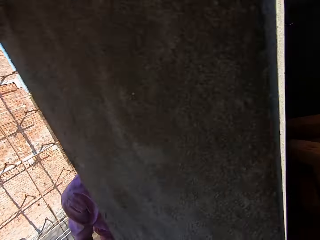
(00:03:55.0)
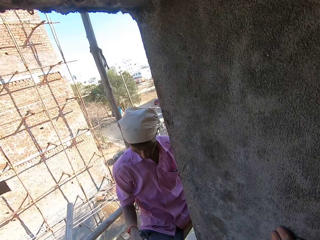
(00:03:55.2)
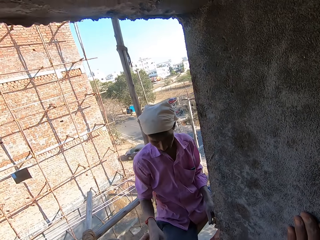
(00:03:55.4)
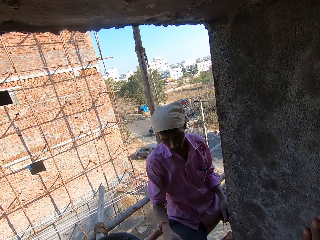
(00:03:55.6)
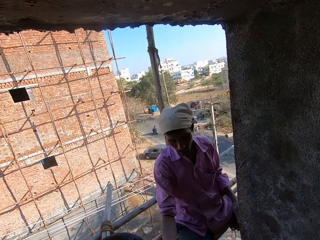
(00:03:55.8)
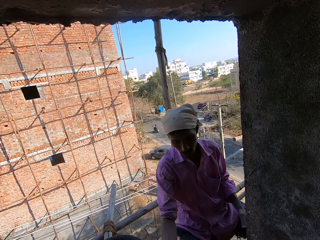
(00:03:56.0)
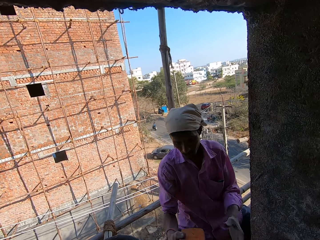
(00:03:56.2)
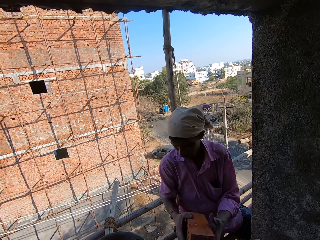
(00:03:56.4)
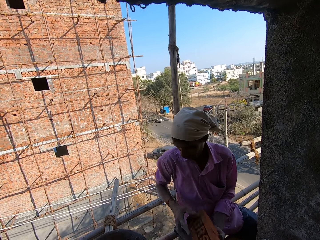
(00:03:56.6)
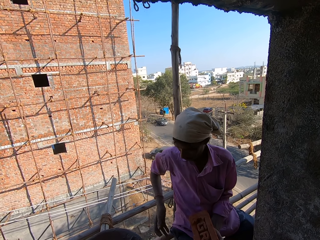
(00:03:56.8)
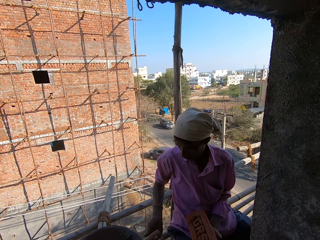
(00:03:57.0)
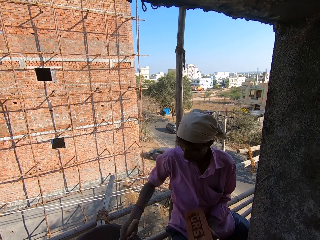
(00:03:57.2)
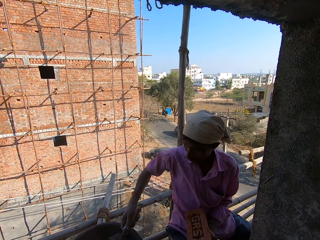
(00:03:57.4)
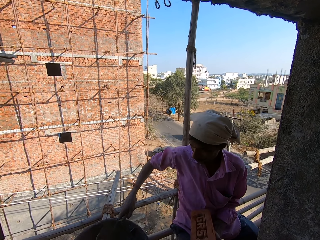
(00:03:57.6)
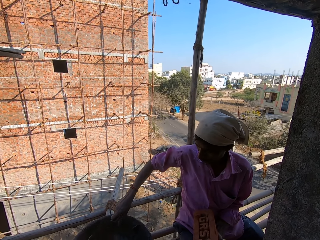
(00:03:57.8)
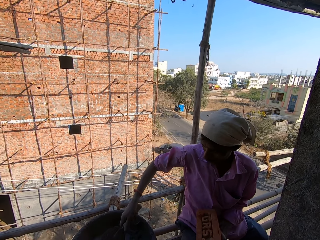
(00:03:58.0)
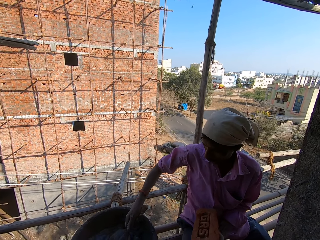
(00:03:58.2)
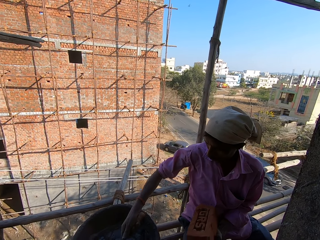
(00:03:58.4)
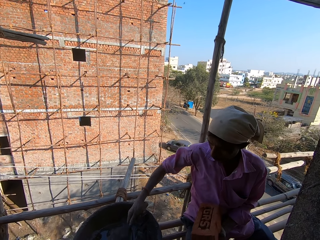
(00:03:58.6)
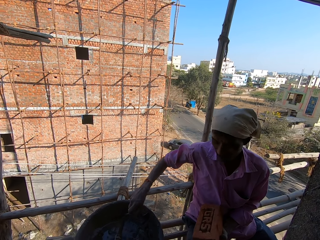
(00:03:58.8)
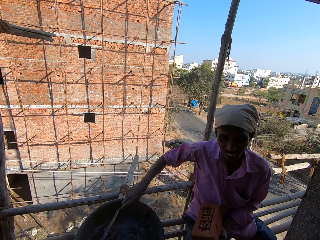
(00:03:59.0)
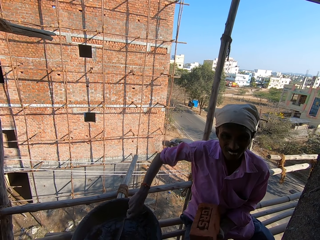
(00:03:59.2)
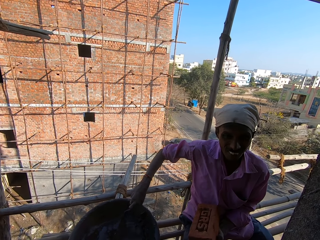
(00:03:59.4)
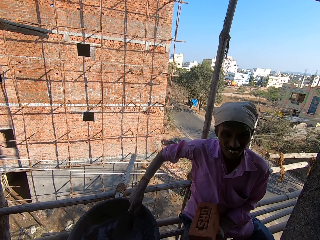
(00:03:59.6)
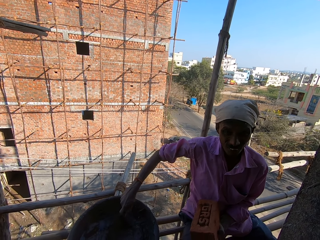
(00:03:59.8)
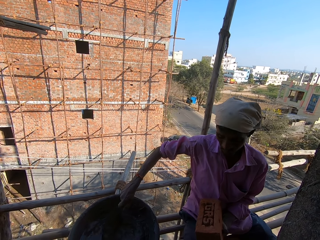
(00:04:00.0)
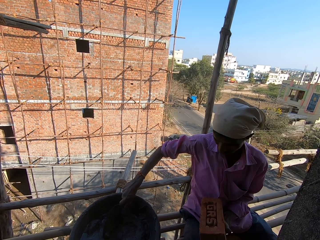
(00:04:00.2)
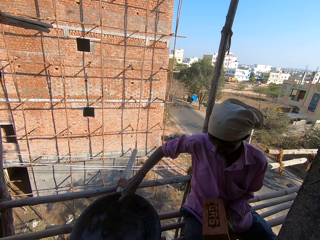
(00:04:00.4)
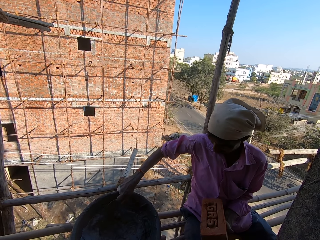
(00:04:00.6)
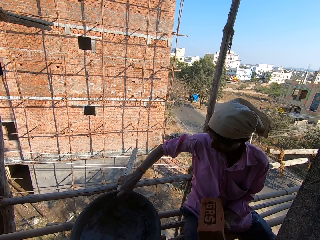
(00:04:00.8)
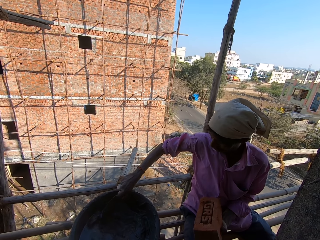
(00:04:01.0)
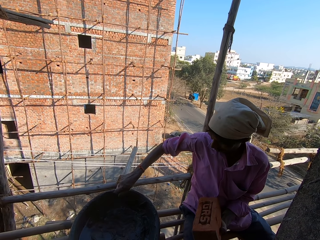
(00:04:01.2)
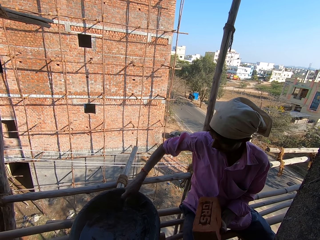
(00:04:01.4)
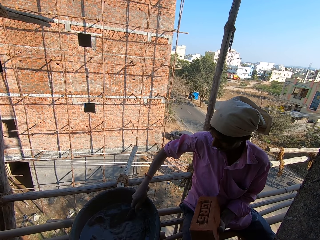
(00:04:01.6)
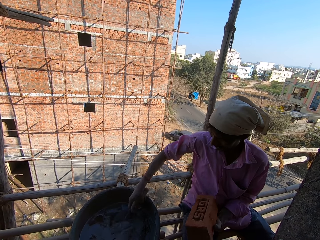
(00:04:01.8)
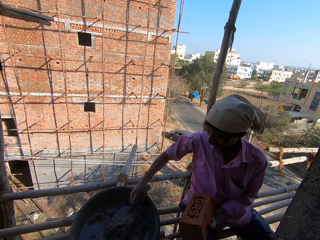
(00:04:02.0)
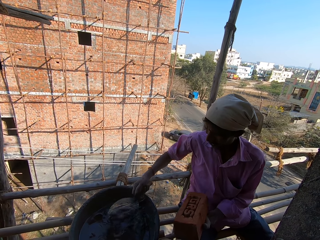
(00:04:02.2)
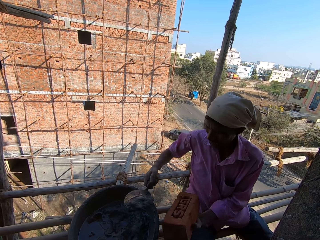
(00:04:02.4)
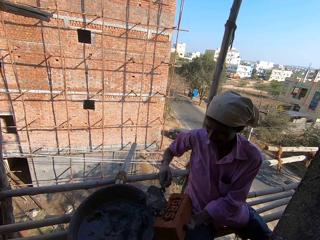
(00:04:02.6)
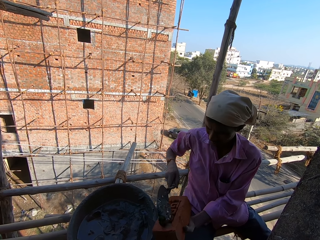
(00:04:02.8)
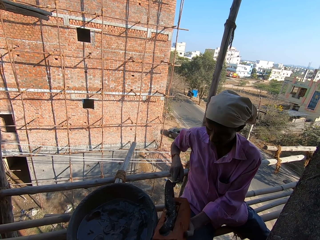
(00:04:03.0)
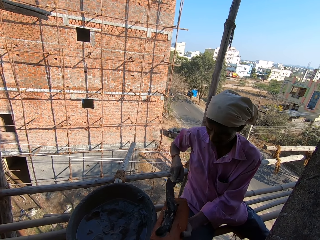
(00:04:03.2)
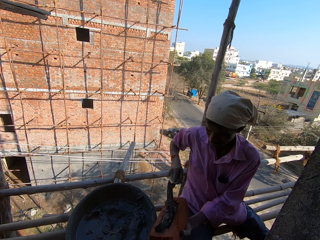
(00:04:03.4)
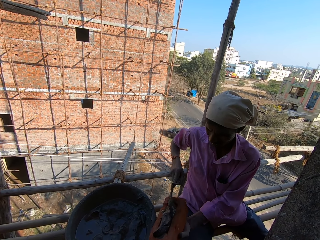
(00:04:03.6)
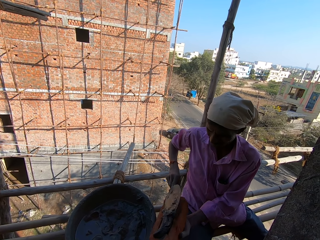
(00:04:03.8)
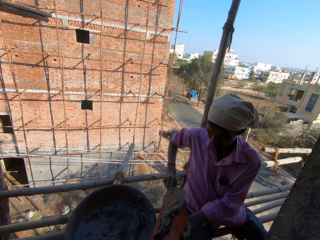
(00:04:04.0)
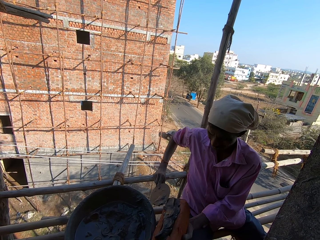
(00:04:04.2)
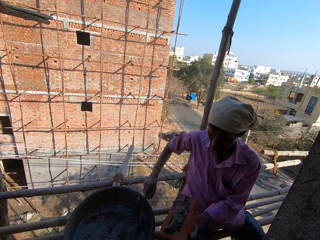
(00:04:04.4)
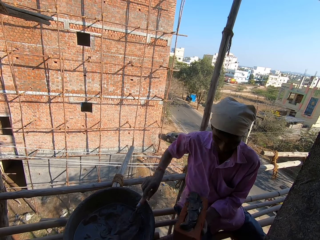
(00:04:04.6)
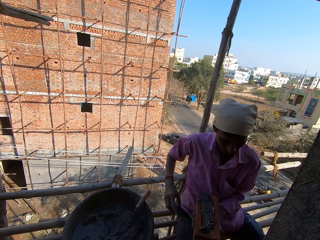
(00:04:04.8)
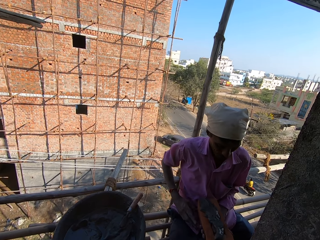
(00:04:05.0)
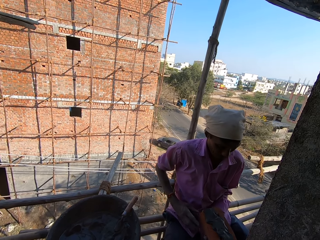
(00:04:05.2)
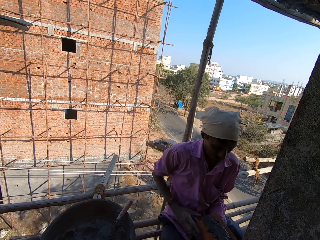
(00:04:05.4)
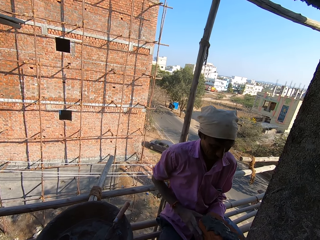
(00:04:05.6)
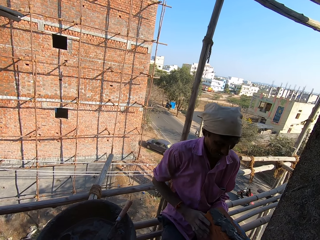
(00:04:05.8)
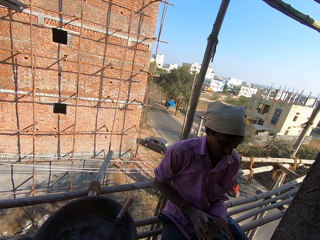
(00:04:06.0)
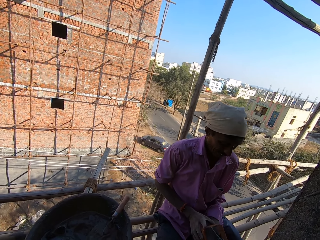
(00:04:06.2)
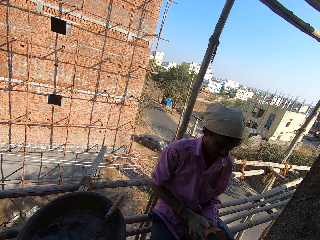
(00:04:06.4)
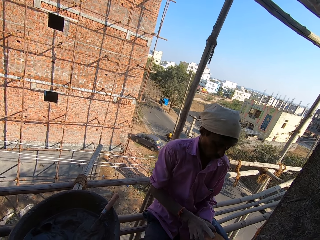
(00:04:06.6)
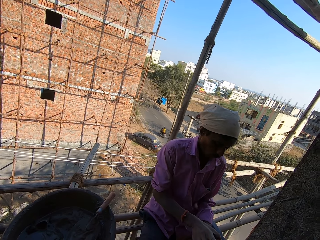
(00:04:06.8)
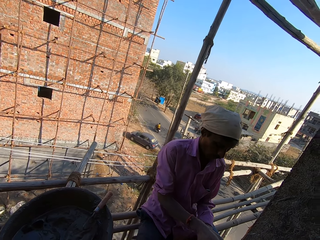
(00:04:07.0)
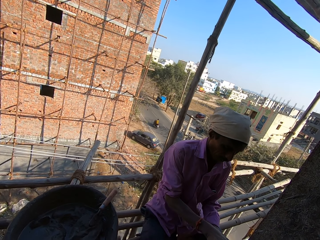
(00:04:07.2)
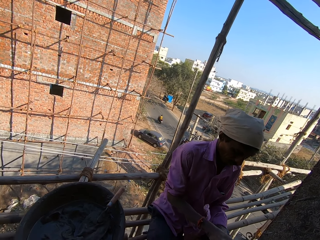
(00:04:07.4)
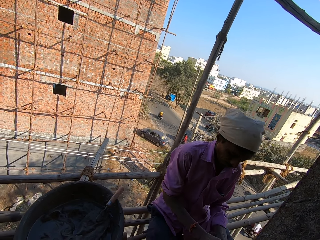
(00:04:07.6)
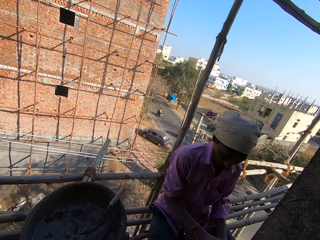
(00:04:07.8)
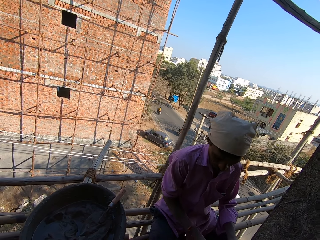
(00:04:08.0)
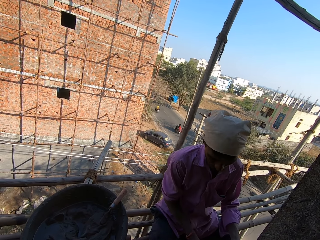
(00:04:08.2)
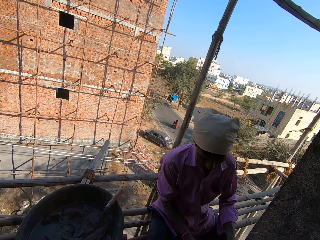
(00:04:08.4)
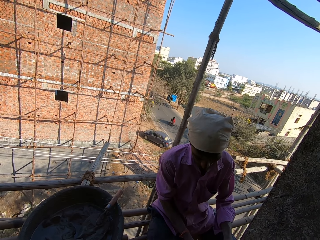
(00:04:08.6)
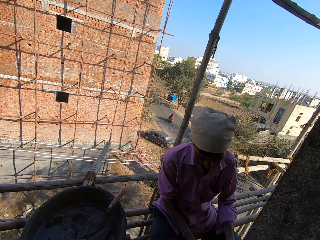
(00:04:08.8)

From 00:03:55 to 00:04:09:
The camera wearer picks up a brick. They pass the brick to a man. They look around. The man mixes the plaster, picks the plaster, and puts the plaster on the brick. The camera wearer talks. They put down the trowel. They talk to a woman.

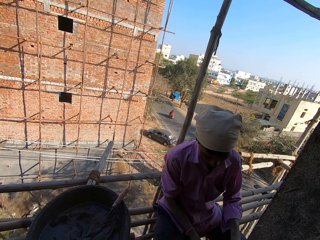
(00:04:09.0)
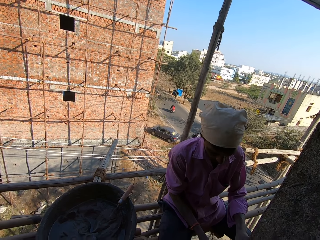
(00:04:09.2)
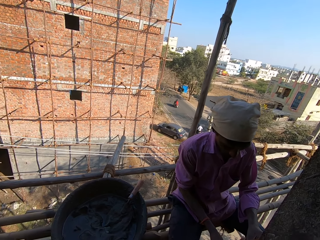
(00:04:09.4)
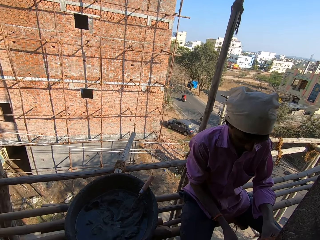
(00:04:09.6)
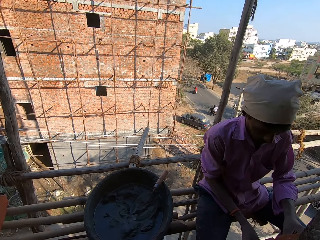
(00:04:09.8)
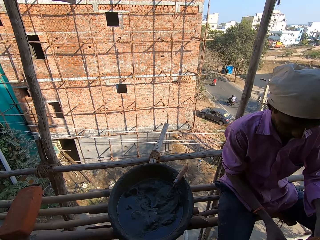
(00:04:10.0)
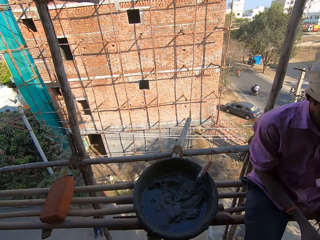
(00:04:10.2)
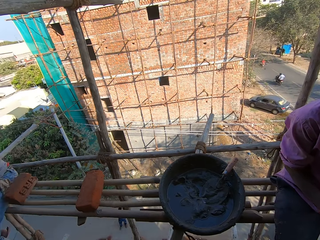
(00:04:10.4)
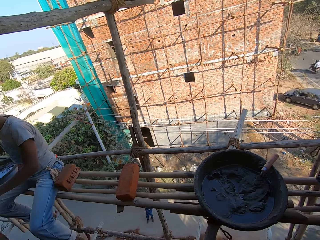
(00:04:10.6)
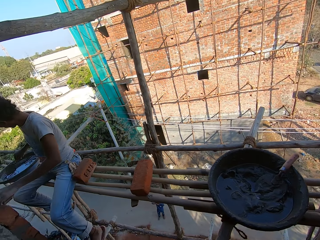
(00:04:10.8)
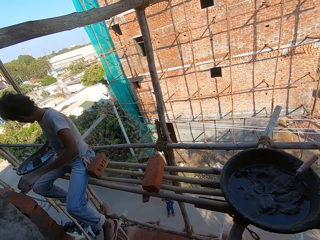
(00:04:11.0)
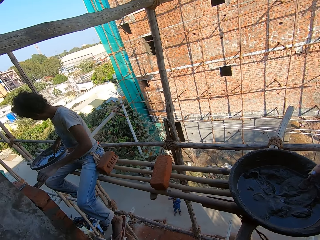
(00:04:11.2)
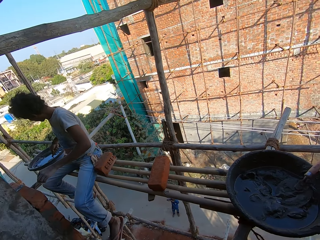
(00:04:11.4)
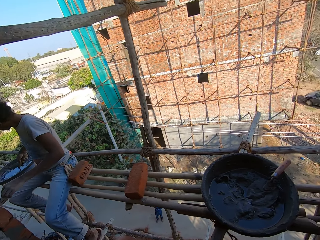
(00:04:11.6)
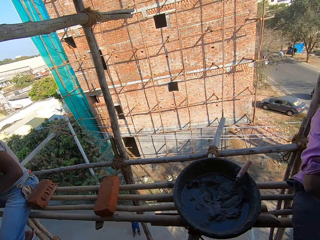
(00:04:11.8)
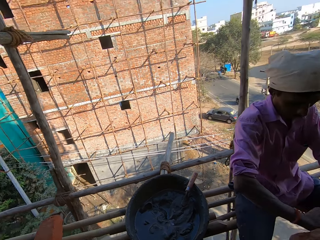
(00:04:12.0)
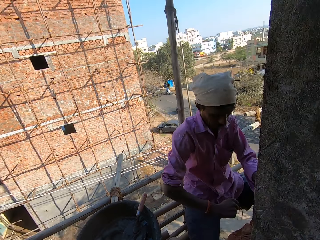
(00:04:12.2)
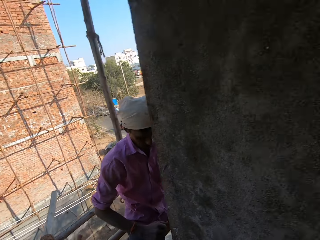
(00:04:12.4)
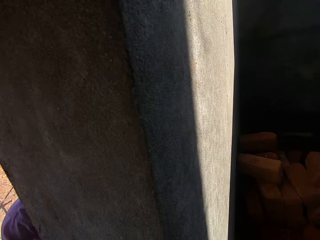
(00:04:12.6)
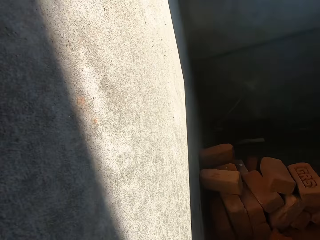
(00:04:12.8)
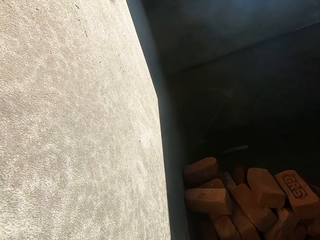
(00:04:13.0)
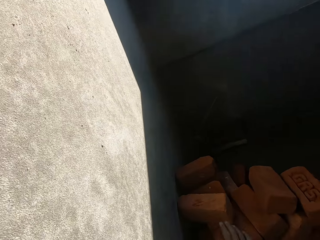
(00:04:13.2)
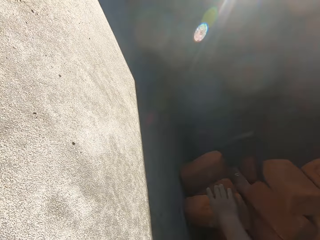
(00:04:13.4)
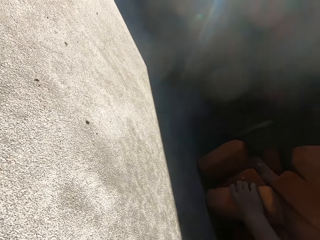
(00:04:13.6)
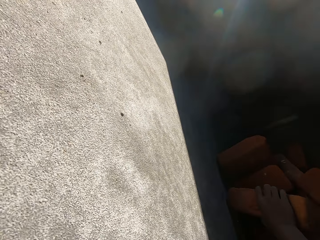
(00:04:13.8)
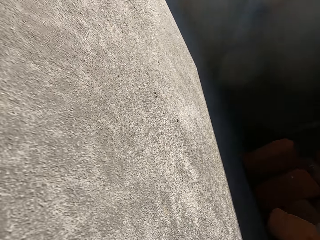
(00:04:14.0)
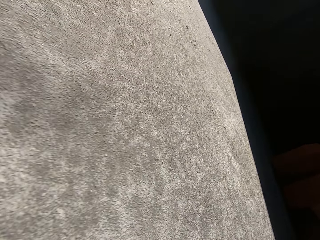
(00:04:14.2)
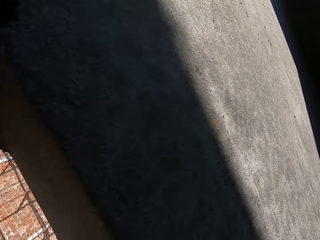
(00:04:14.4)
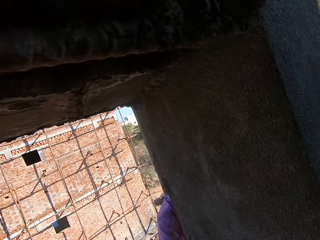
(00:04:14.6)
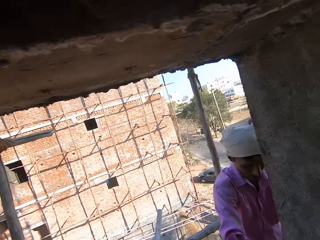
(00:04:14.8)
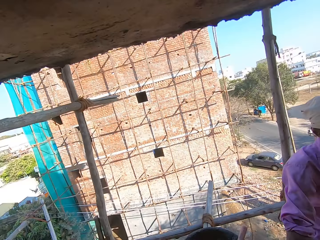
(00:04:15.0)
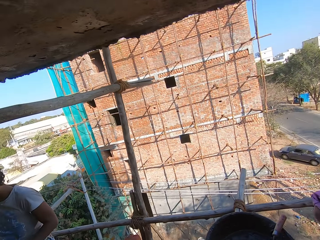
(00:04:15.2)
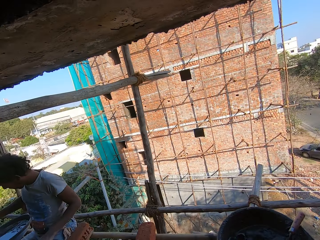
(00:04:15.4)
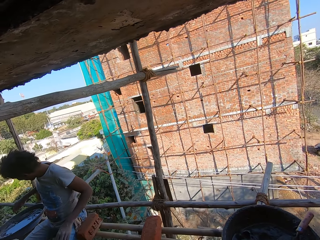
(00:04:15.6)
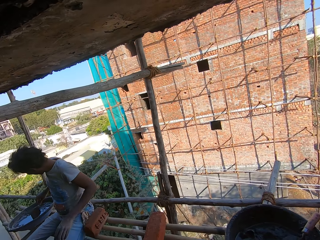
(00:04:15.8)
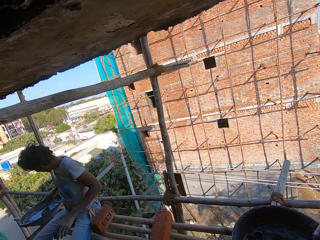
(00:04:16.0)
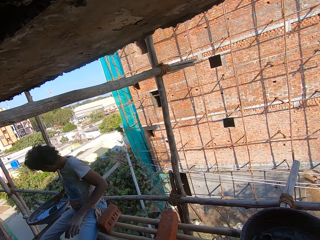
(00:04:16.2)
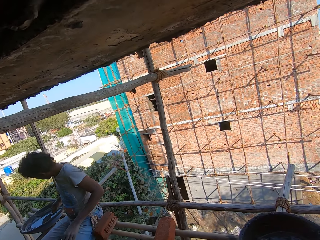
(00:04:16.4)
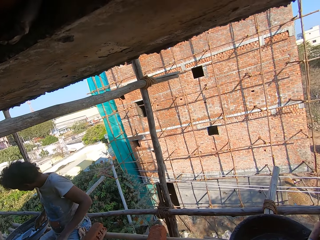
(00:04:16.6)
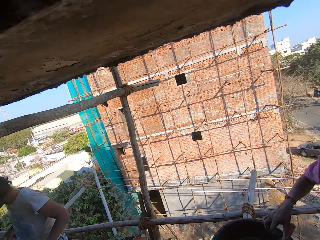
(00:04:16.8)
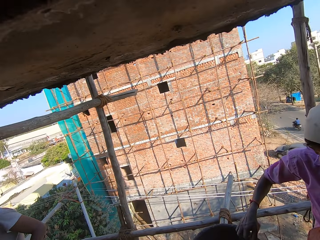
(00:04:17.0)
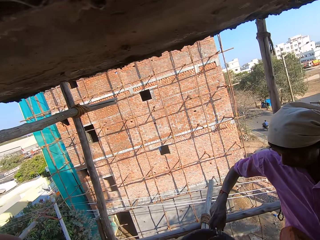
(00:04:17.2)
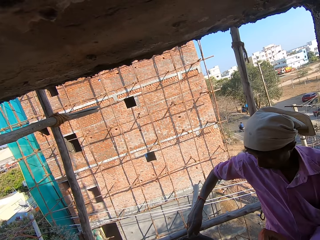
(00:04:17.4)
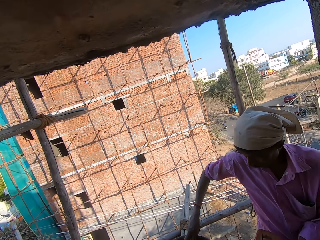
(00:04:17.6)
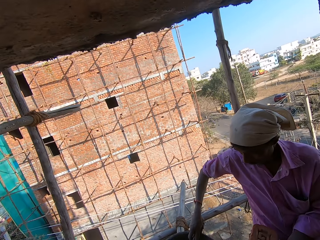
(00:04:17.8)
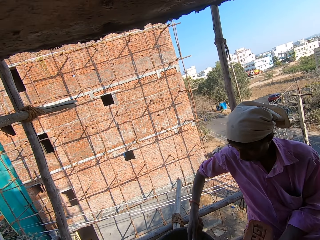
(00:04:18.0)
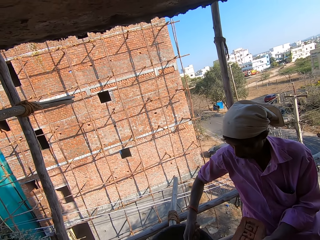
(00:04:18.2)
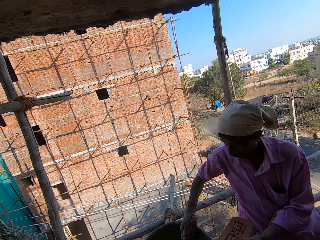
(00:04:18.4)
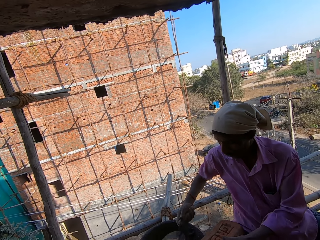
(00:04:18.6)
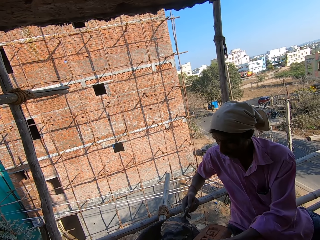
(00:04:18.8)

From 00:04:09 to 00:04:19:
The camera wearer fixes the brick. They look around. They pick up a brick from the ground. They look around.
